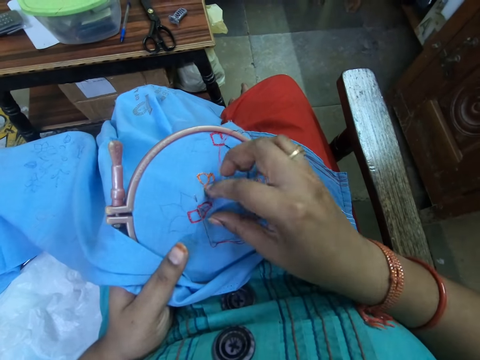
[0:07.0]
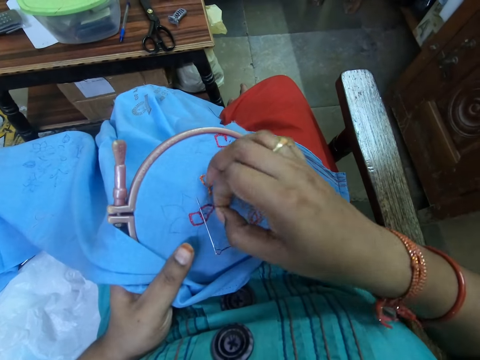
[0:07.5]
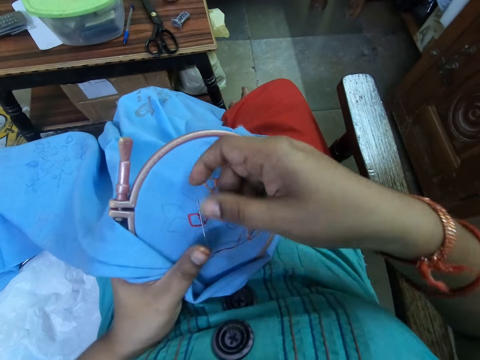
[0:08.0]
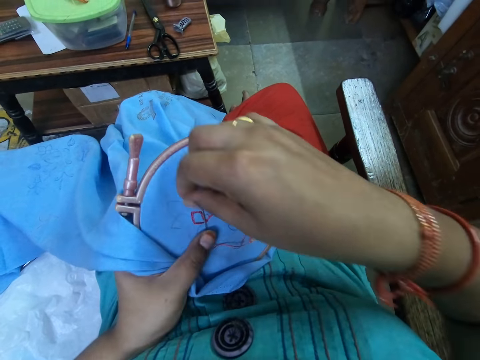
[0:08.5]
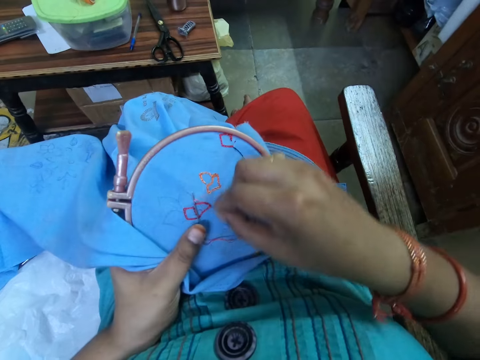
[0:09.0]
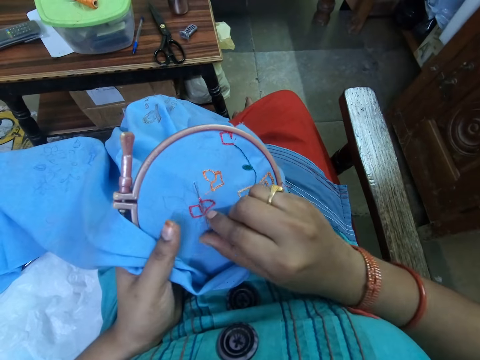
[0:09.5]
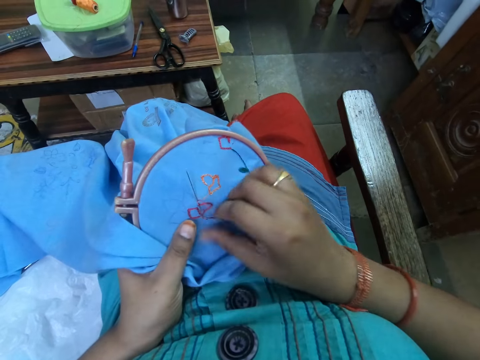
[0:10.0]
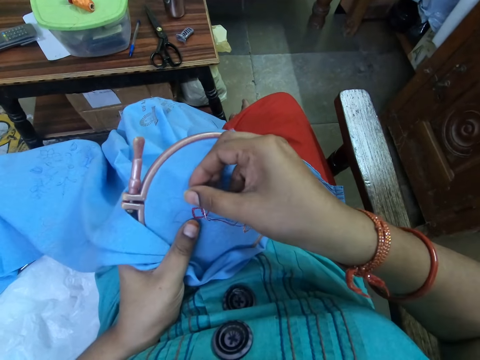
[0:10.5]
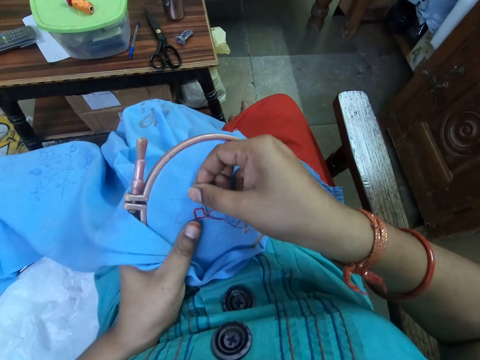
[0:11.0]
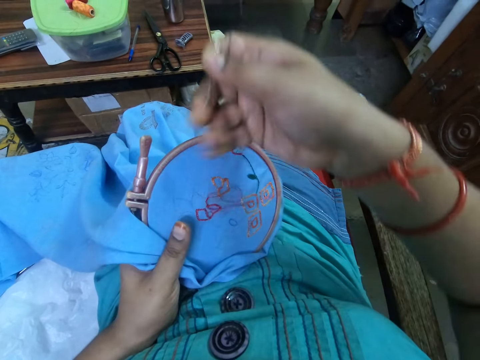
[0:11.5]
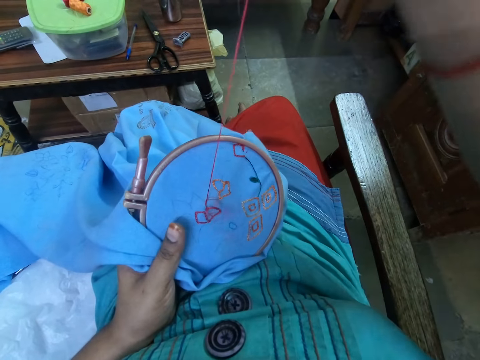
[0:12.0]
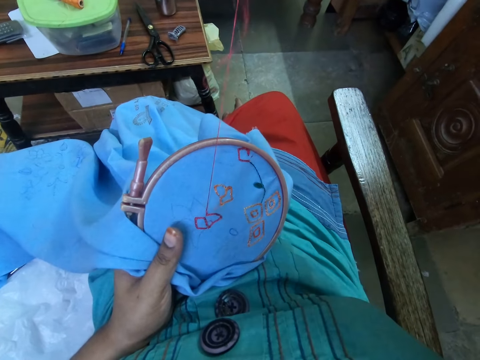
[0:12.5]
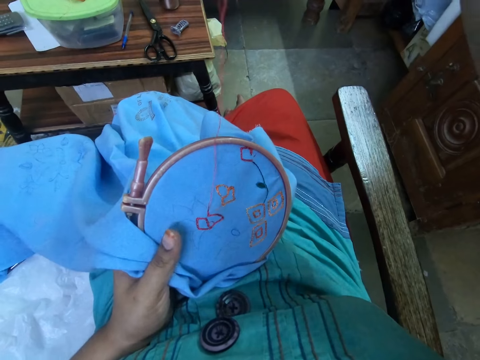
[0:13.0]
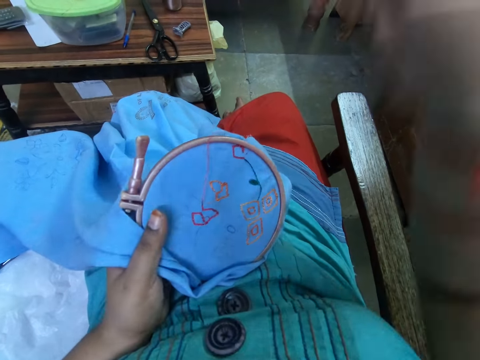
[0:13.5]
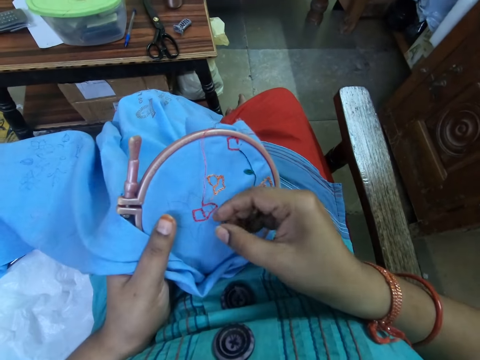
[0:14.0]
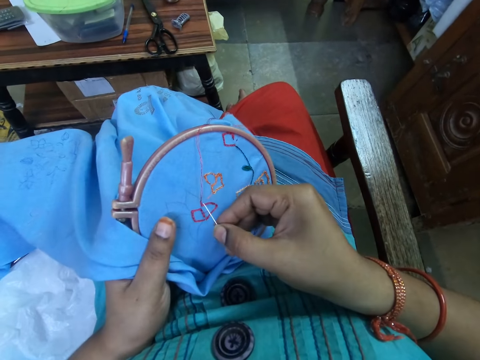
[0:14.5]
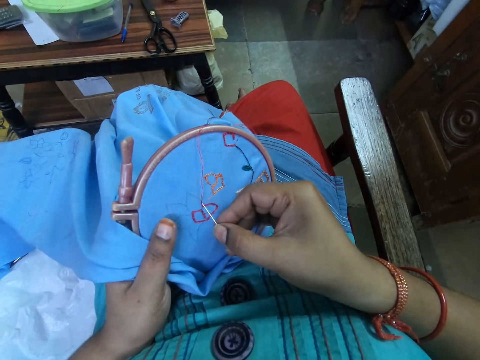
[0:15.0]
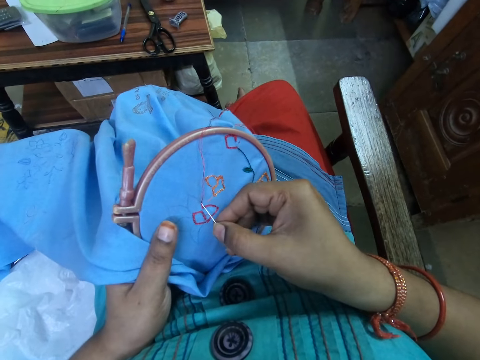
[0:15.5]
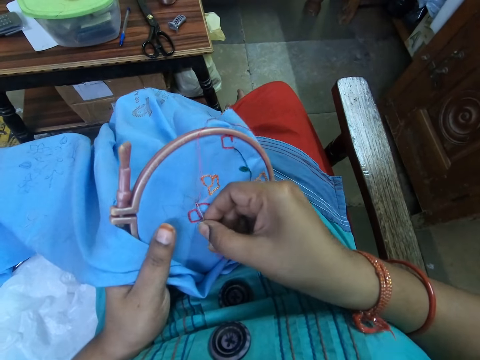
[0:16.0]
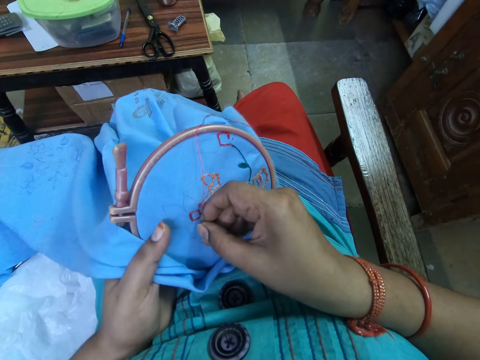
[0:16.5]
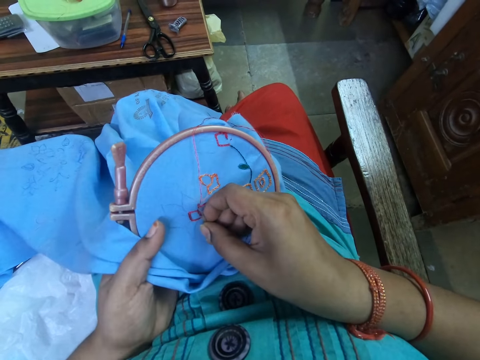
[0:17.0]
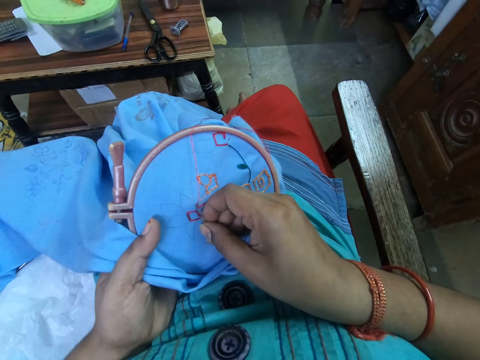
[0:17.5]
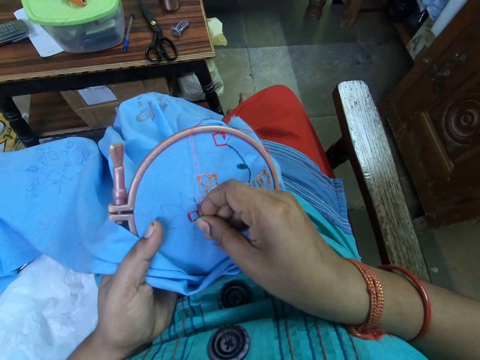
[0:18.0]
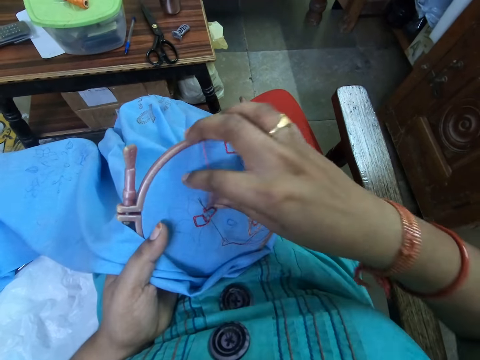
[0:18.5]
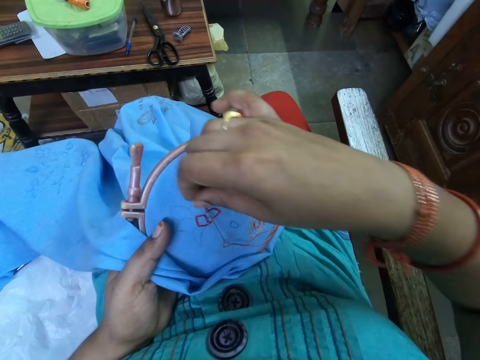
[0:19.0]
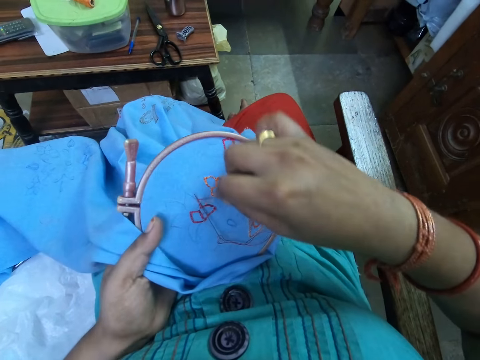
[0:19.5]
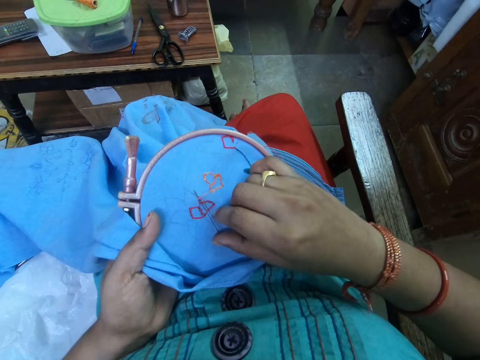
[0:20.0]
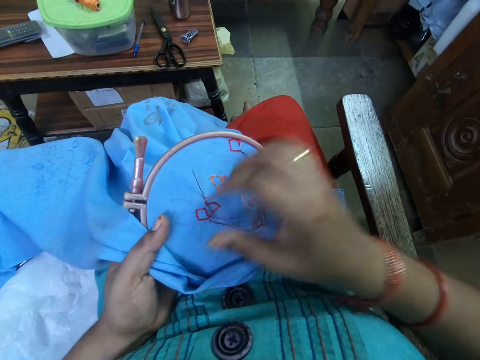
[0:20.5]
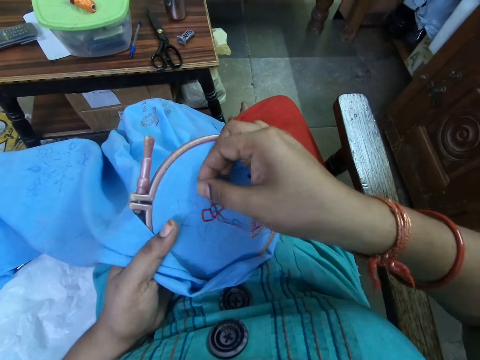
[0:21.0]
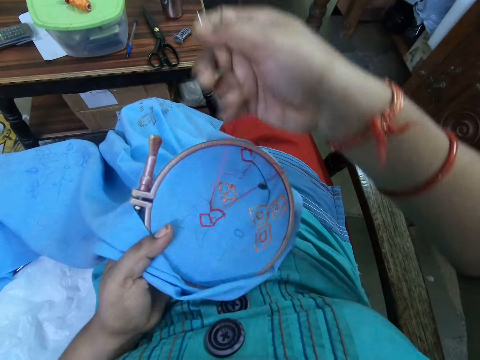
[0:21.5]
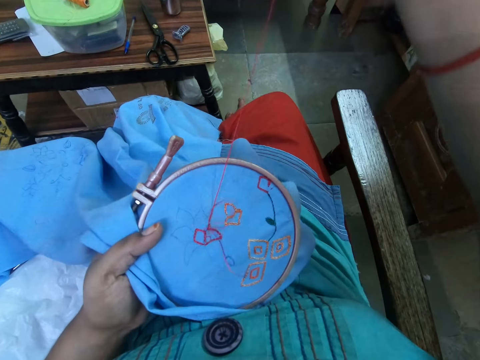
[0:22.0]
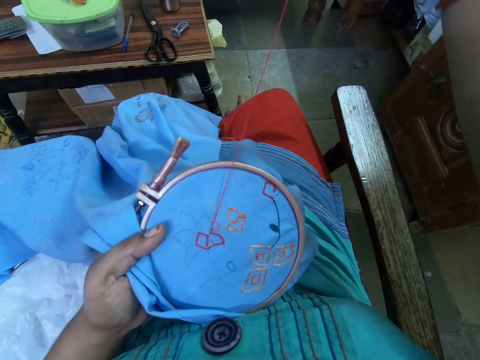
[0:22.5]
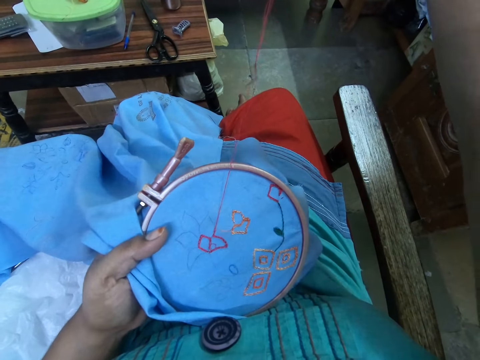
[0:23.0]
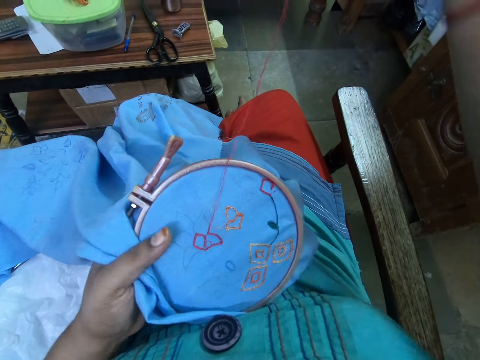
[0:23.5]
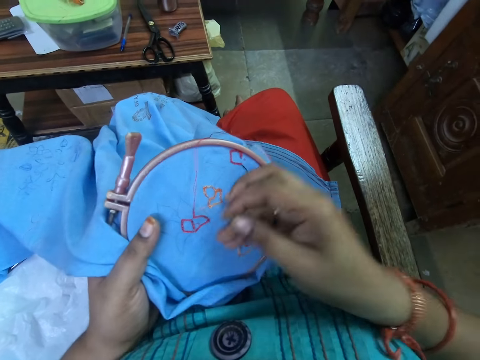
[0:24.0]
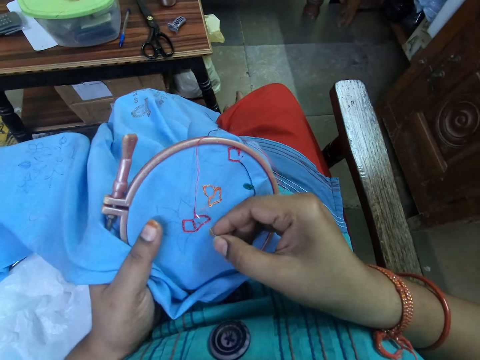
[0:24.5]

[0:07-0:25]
The camera wearer adjusts the thread on the cloth with her right hand. She pushes the needle with her right thumb. She picks up the needle from the cloth with her right hand. She pulls the needle and thread with her right hand. She inserts the needle into the cloth with her right hand. She adjusts the thread on the cloth with her right hand. She pushes the needle with her right thumb. She picks up the needle from the cloth with her right hand. She pulls the needle and thread with her right hand.

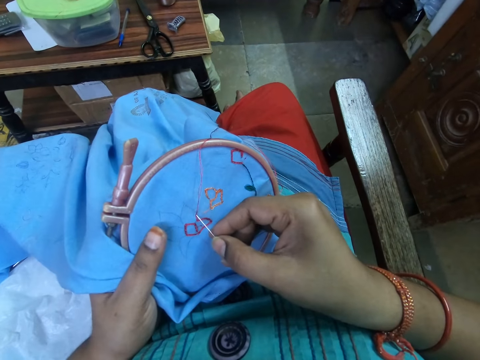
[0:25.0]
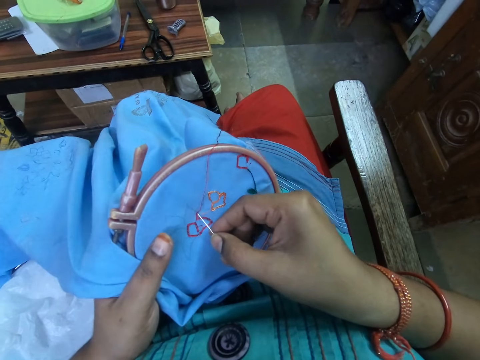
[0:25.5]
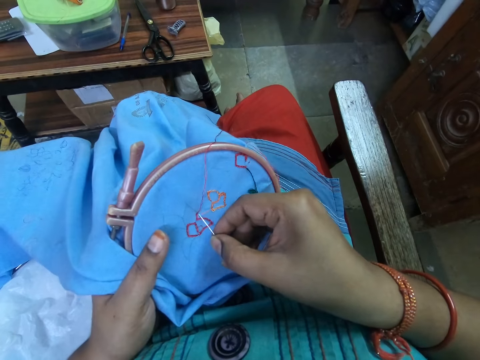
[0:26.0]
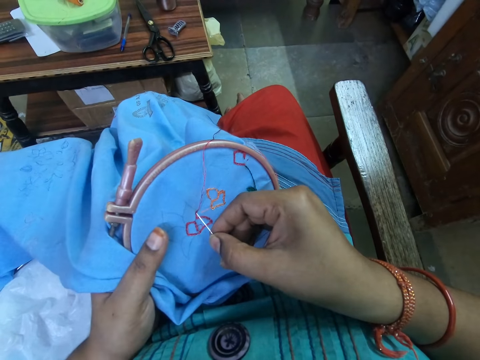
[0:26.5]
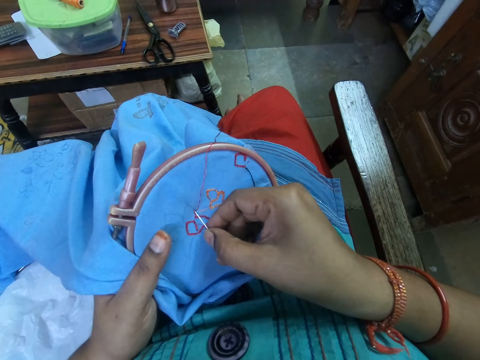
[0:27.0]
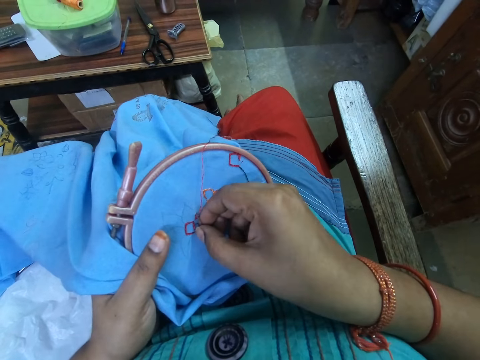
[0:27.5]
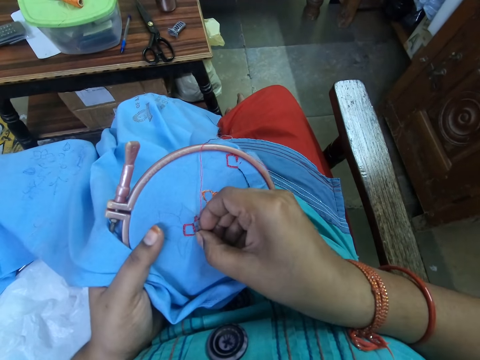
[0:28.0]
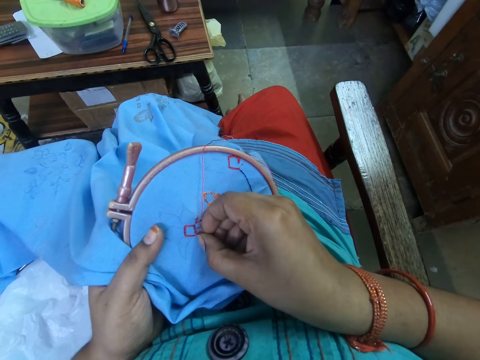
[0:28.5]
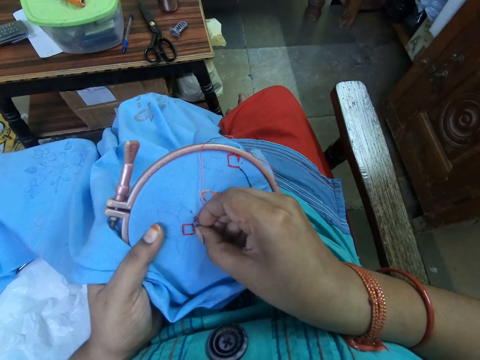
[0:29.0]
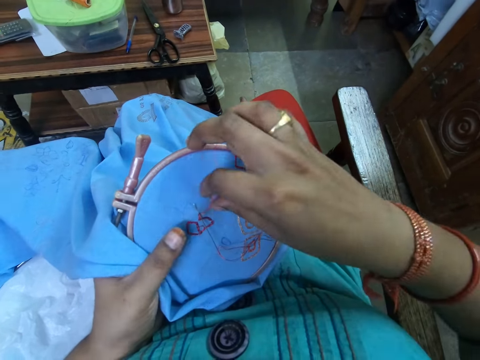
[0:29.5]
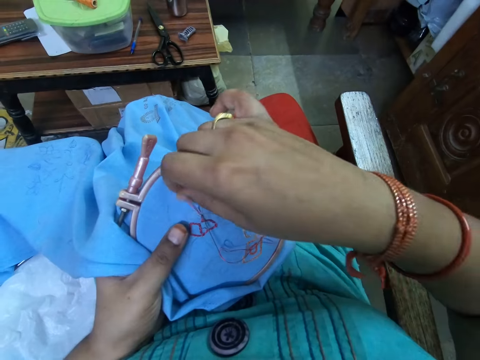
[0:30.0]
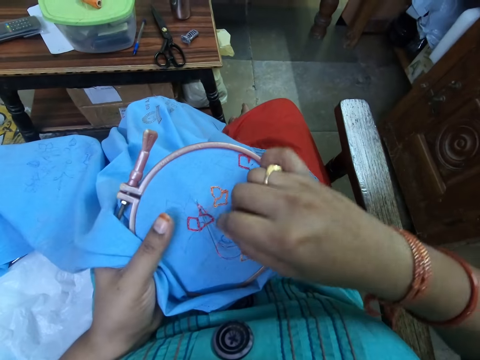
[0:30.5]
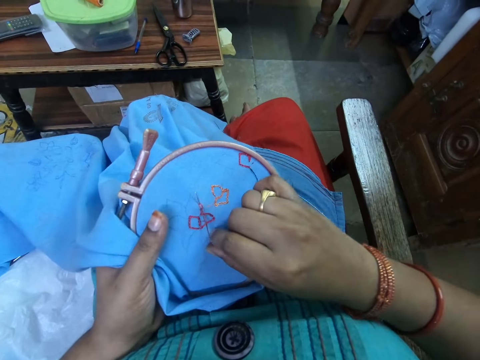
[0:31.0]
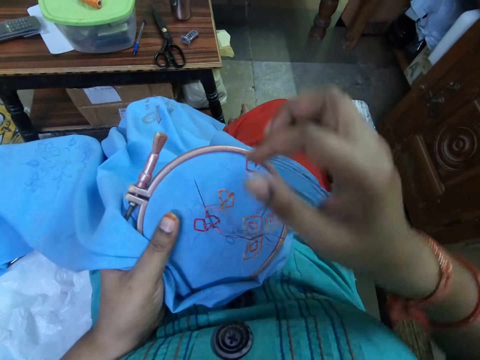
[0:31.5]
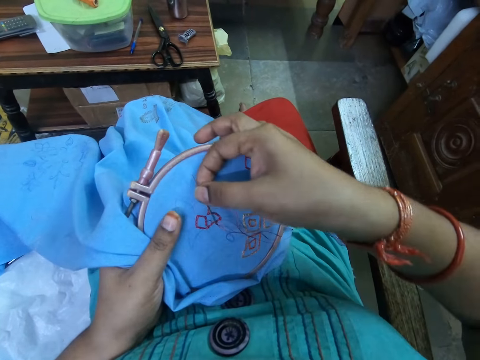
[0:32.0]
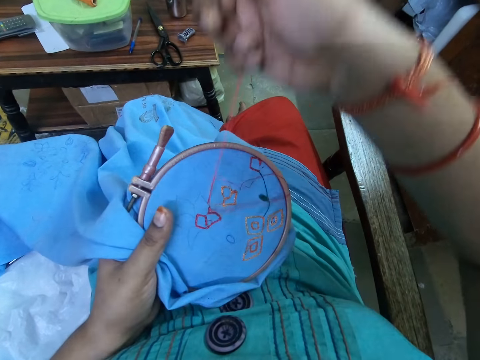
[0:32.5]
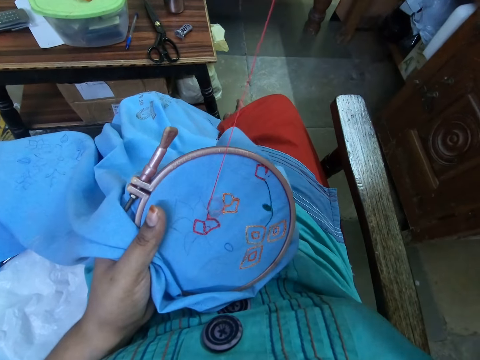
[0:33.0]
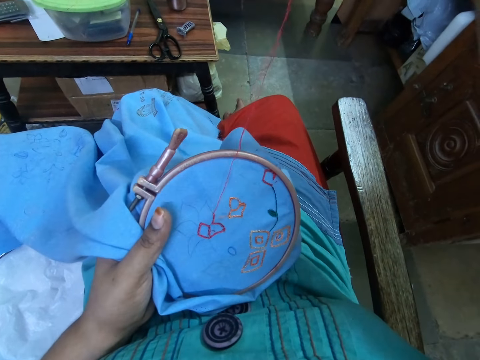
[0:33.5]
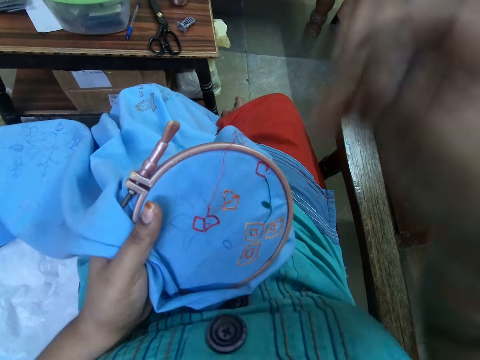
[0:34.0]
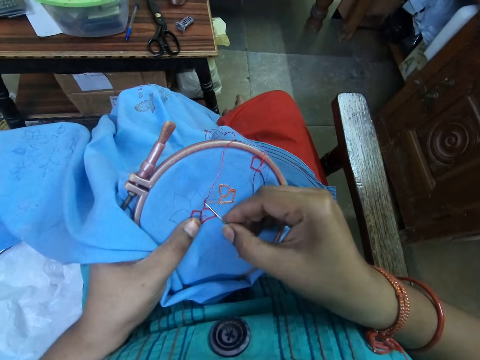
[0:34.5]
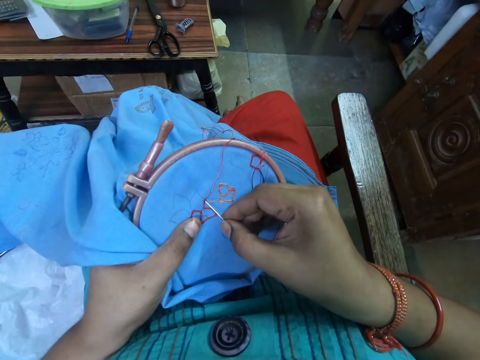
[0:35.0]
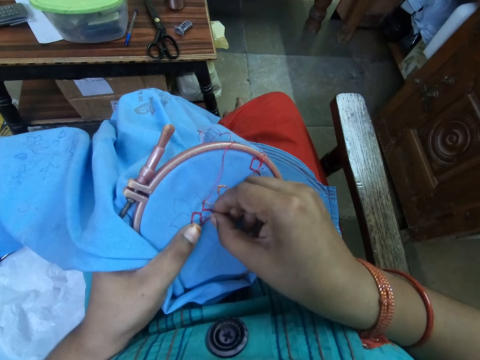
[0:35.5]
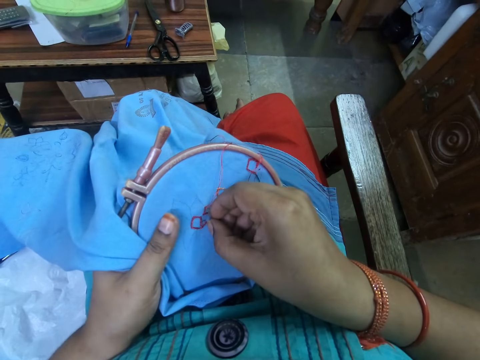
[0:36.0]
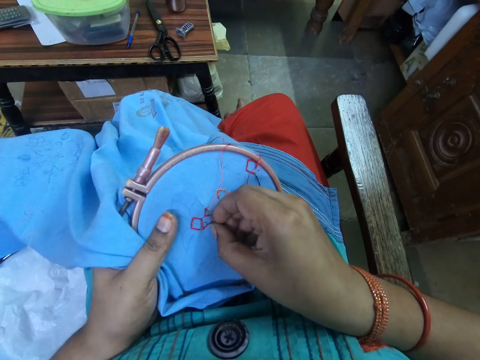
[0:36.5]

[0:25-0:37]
The camera wearer inserts the needle into the cloth with her right hand. She adjusts the thread on the cloth with her right hand. She pushes the needle with her right thumb. She picks up the needle from the cloth with her right hand. She pulls the needle and thread with her right hand. She inserts the needle into the cloth with her right hand.
